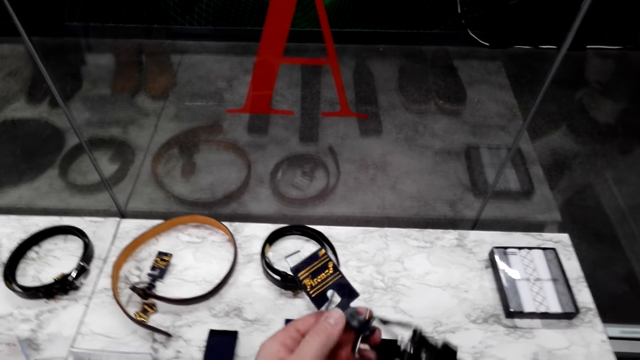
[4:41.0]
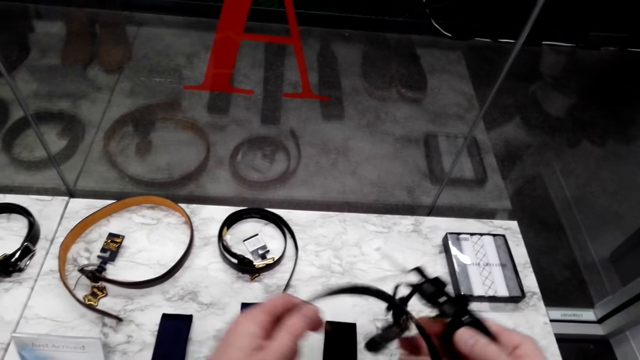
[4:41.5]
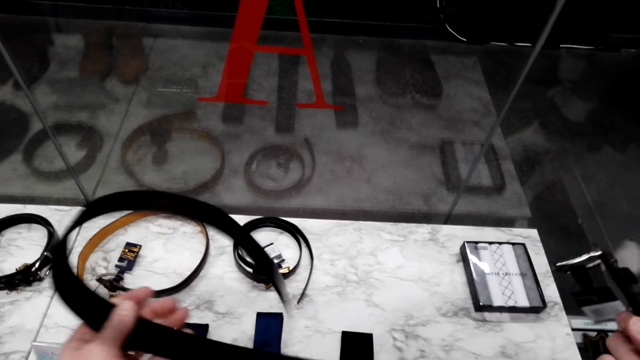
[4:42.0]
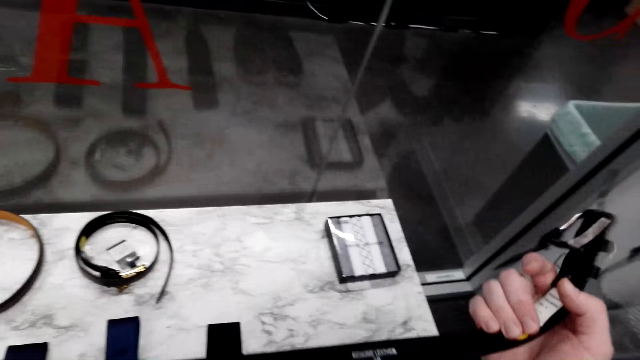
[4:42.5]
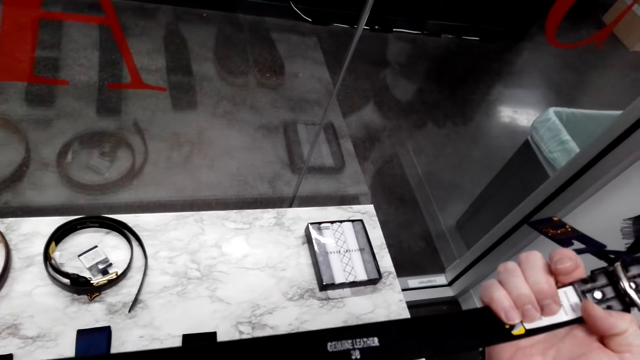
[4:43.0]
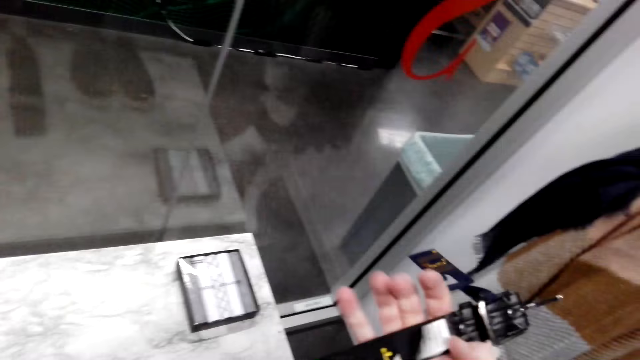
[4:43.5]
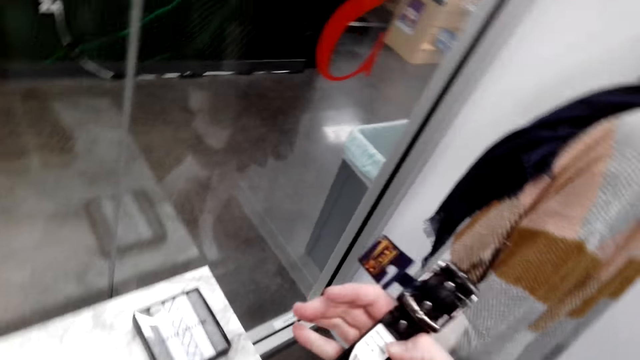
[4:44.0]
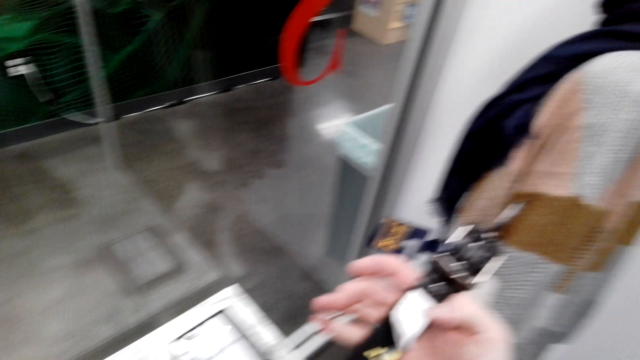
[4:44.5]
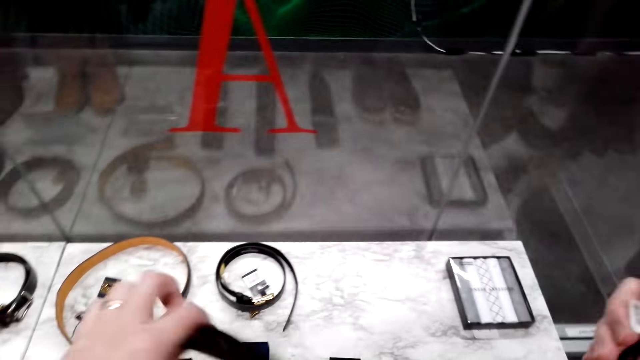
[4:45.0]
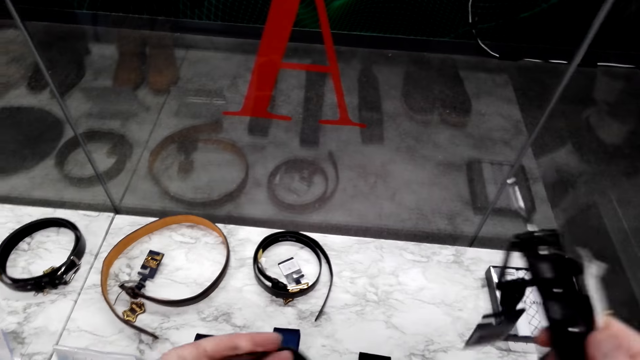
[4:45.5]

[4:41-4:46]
The camera wearer stretches the belt on his hand.

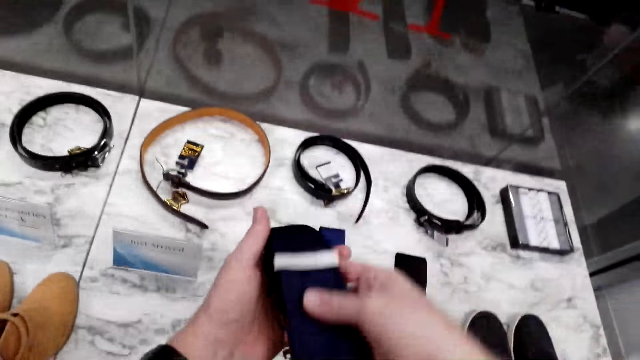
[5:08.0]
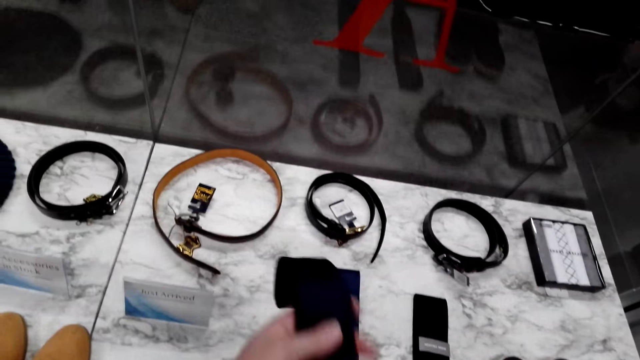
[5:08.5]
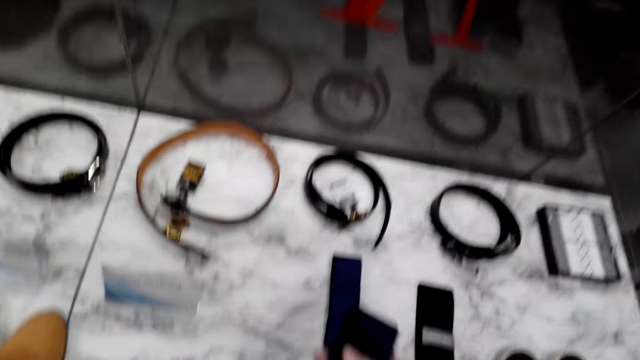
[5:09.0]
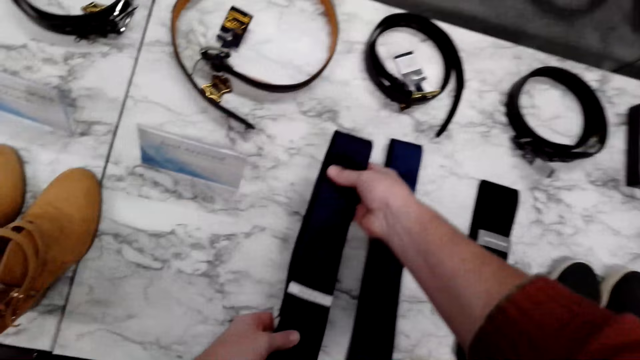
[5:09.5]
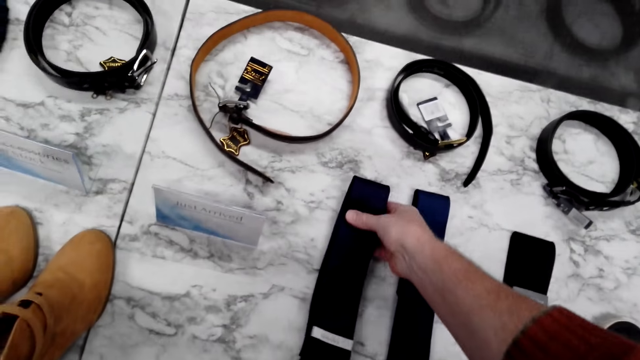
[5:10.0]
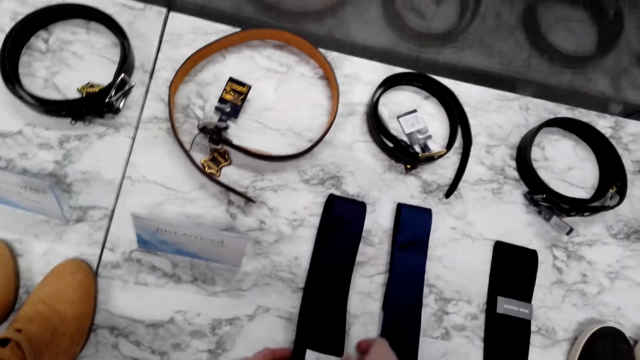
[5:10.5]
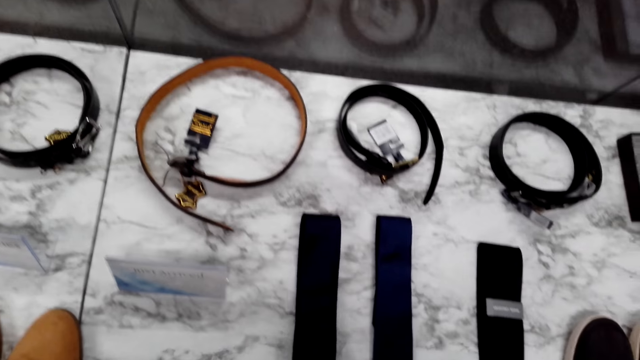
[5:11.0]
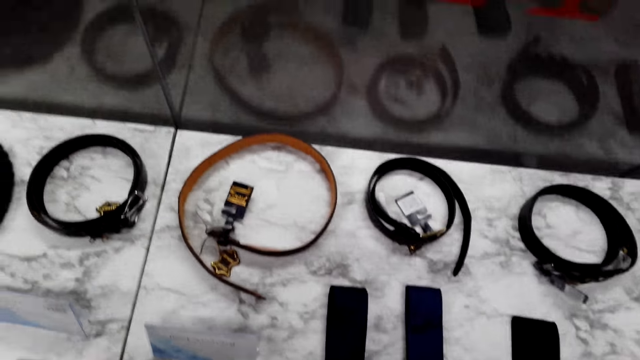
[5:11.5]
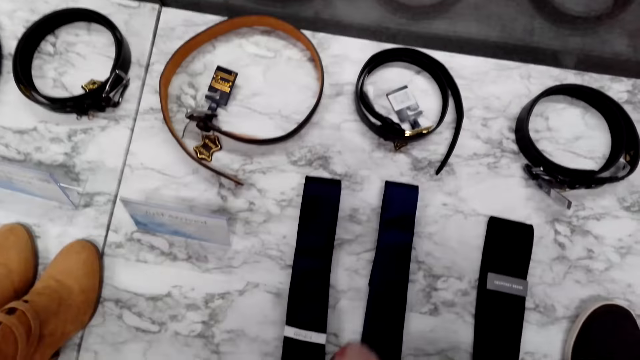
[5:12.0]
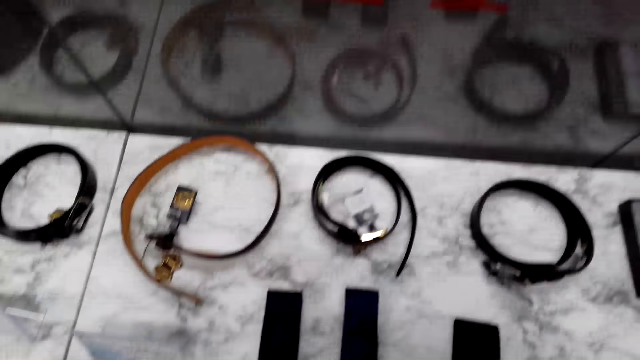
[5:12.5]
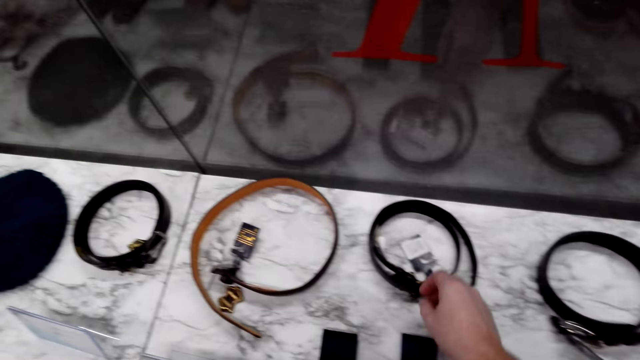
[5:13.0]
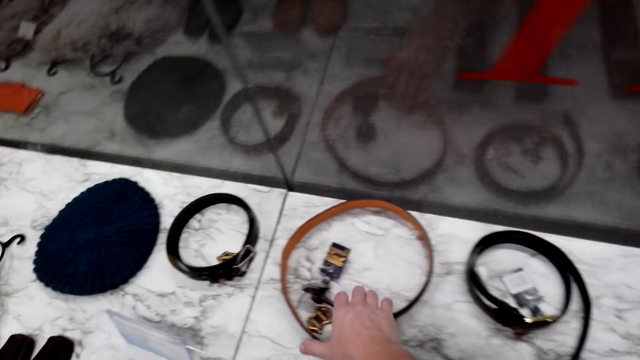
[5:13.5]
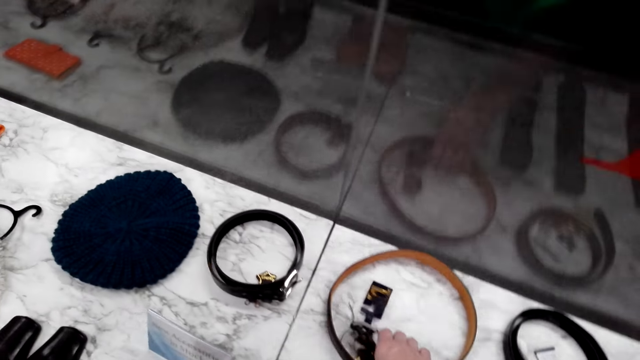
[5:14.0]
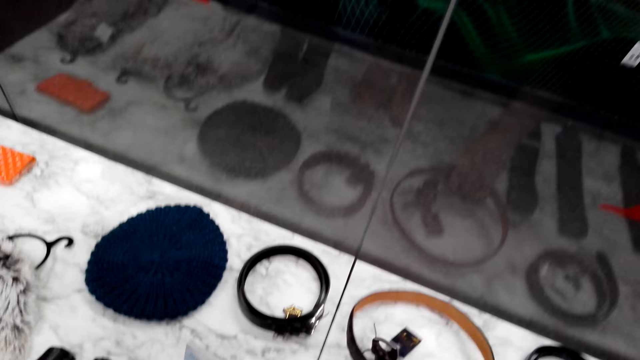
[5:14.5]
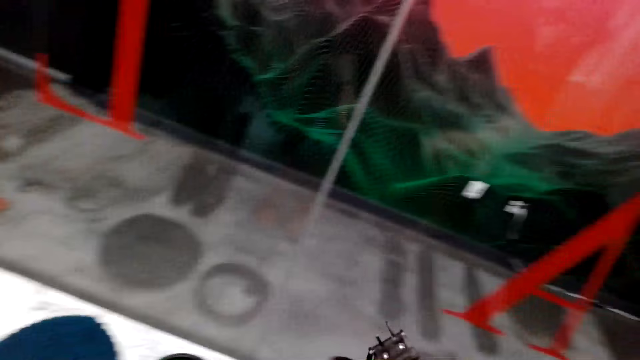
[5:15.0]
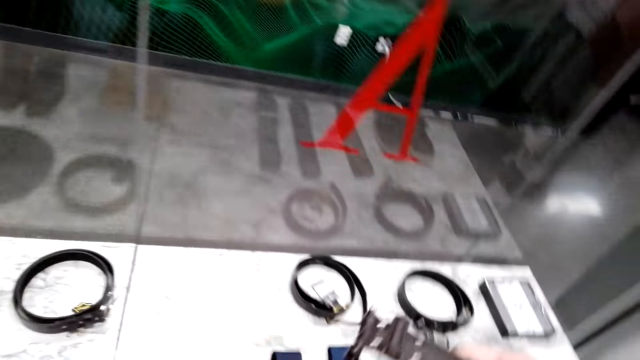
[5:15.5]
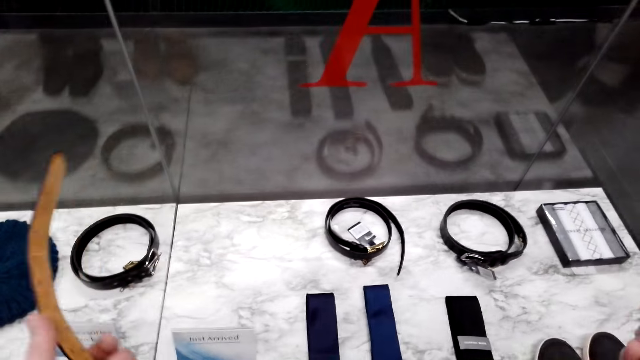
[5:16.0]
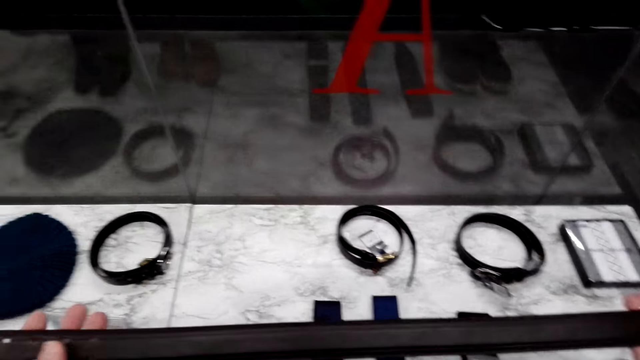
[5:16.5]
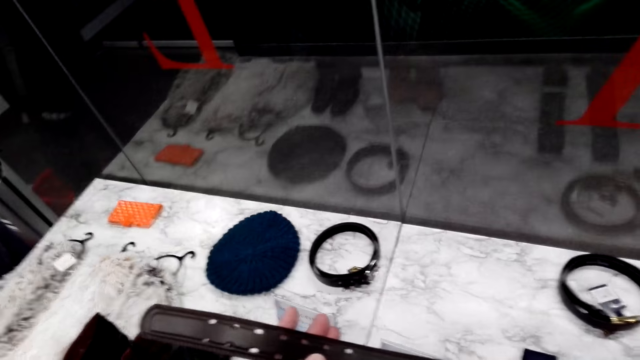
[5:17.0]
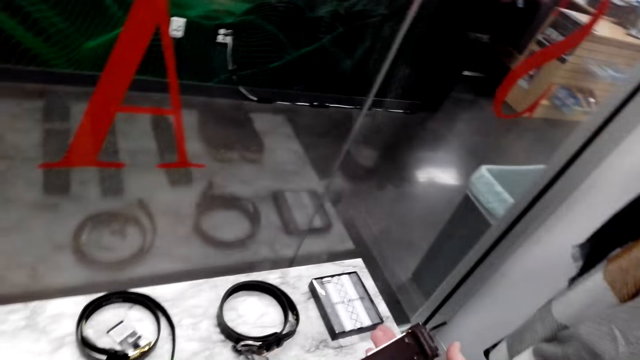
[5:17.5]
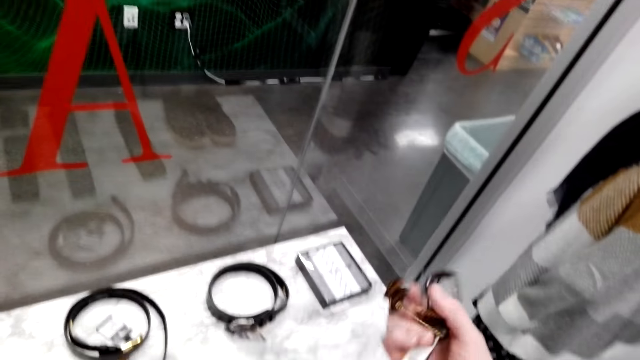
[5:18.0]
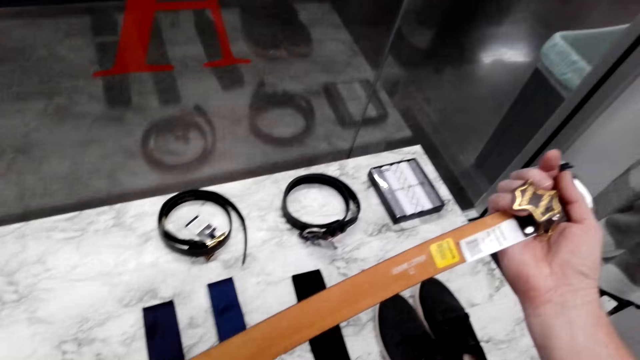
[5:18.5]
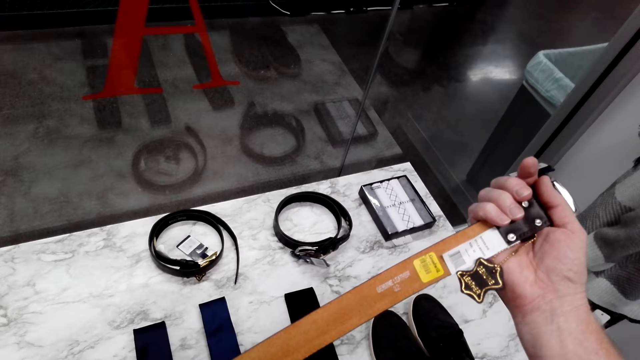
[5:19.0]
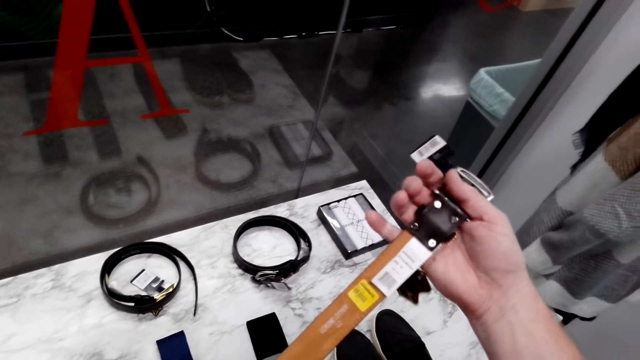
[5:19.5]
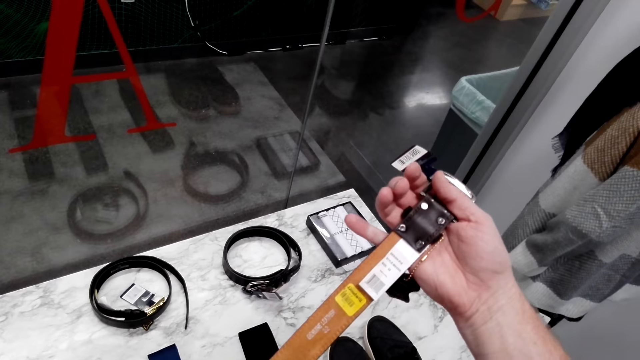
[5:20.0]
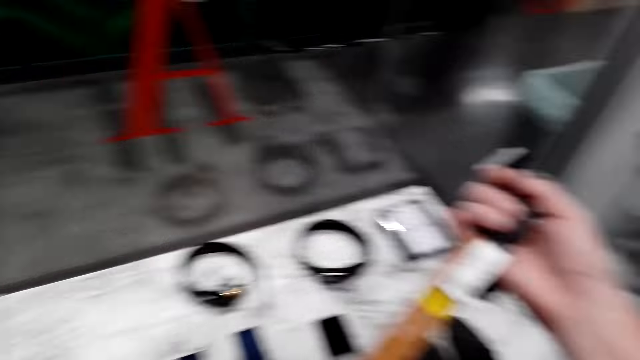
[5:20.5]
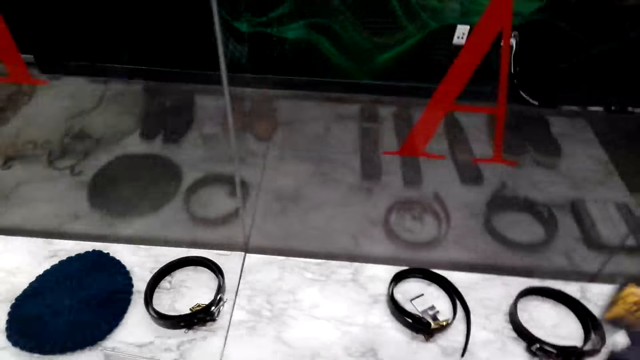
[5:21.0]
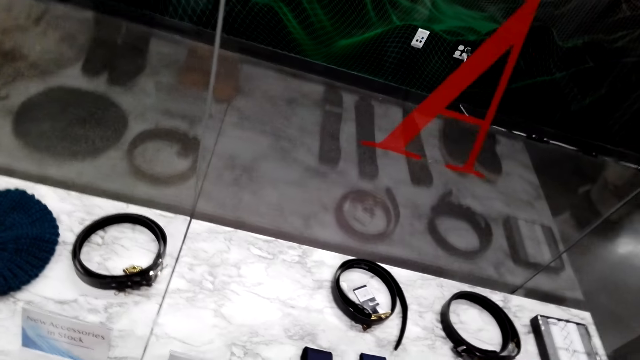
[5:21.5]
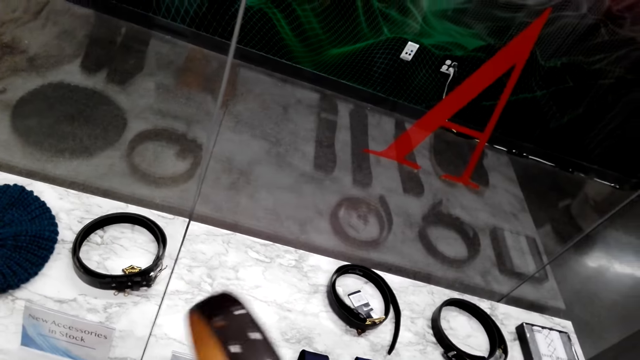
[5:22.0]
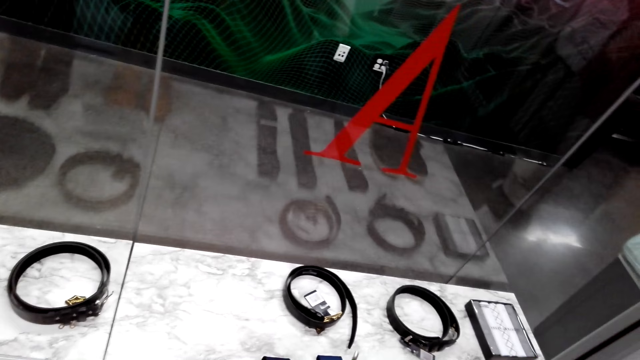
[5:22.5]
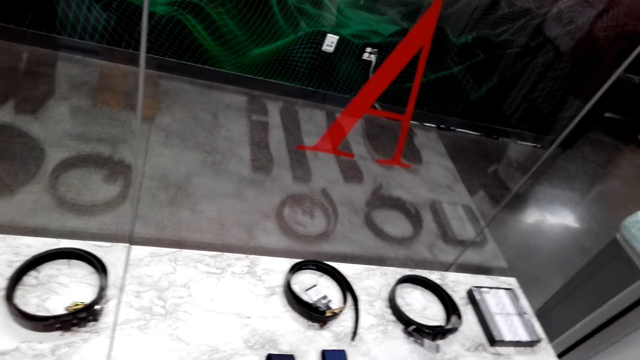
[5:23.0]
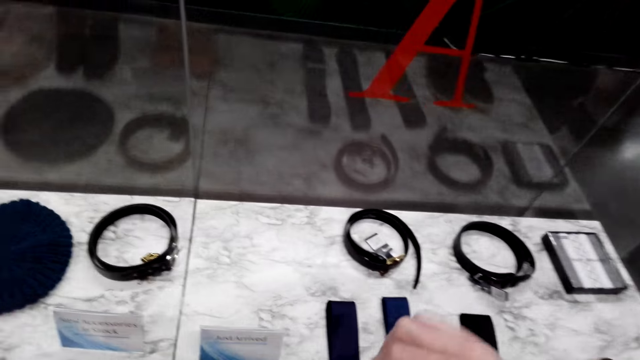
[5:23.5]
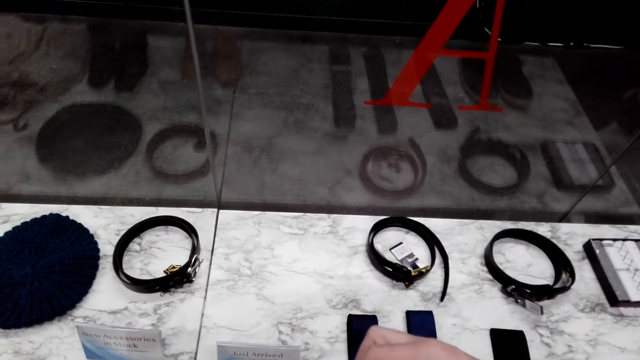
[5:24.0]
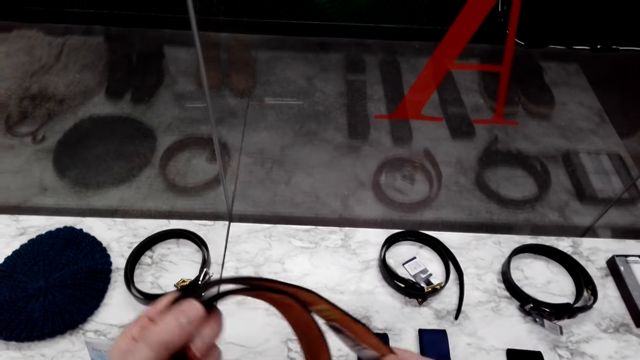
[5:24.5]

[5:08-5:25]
The camera wearer puts the belt down. He puts down the tie on the display cabinet. He holds a belt. He picks the belt from the display cabinet. He stretches the belt on his hand. He reads the logo on the belt. He folds the belt on his hand.
